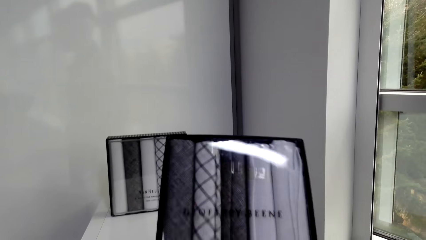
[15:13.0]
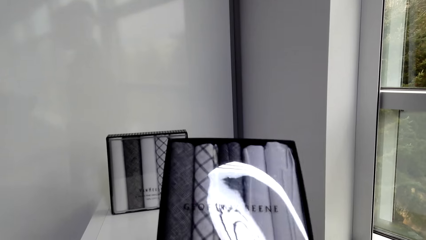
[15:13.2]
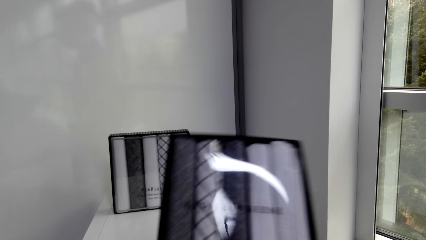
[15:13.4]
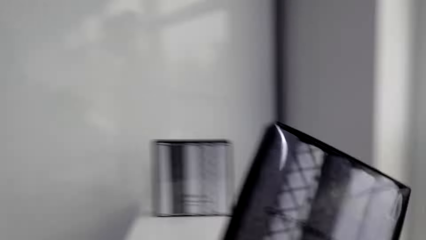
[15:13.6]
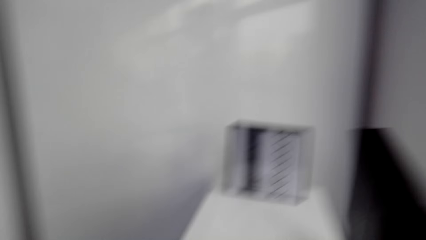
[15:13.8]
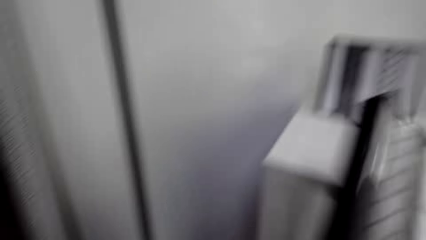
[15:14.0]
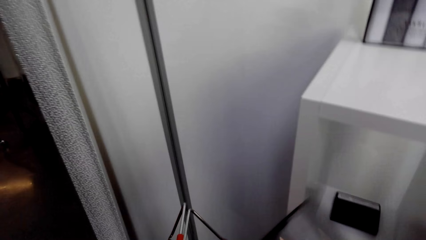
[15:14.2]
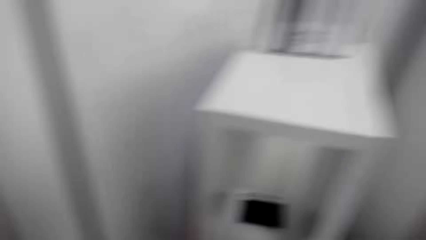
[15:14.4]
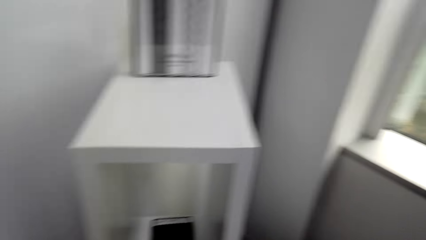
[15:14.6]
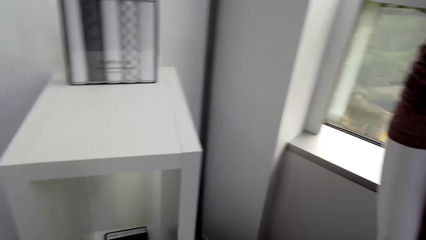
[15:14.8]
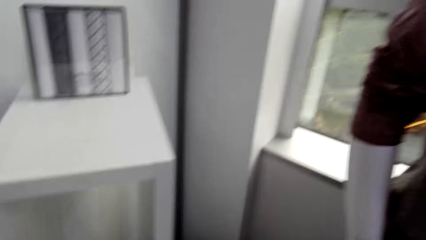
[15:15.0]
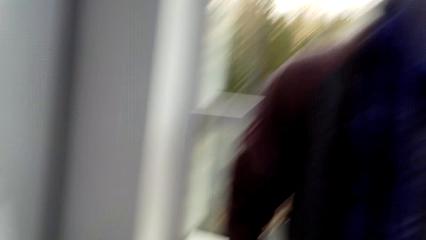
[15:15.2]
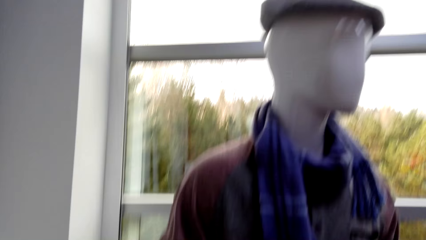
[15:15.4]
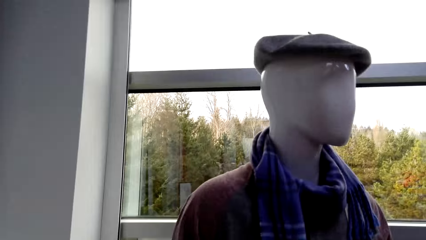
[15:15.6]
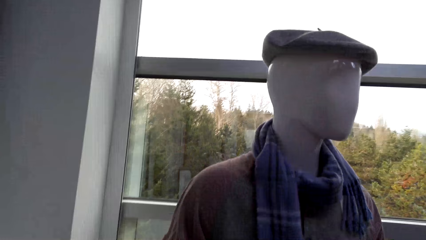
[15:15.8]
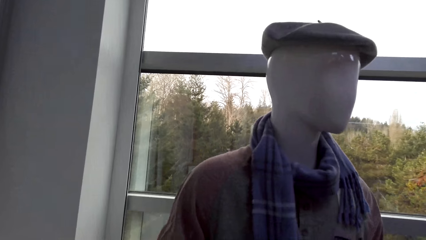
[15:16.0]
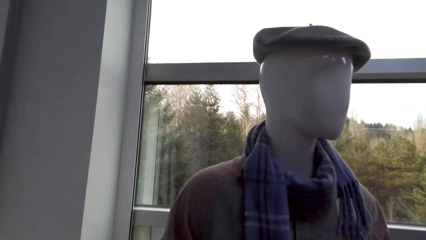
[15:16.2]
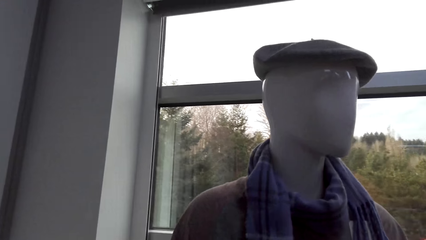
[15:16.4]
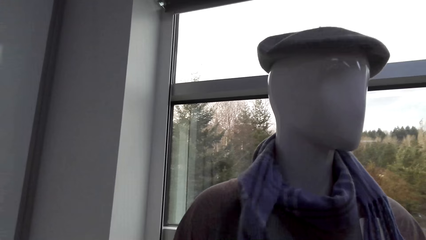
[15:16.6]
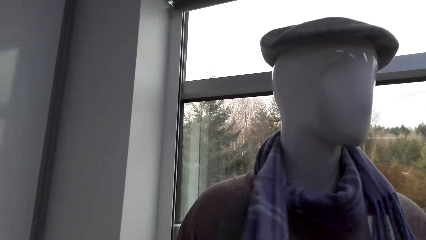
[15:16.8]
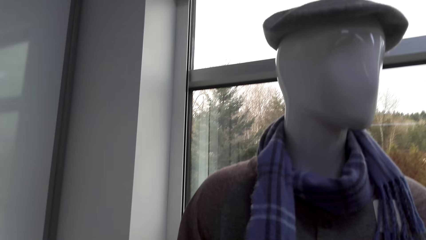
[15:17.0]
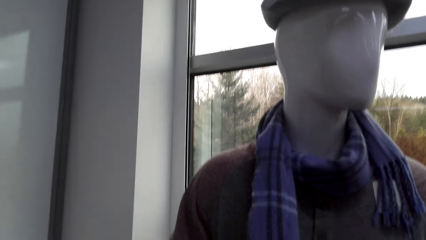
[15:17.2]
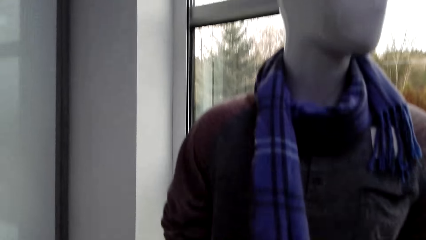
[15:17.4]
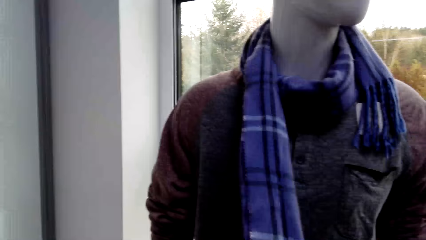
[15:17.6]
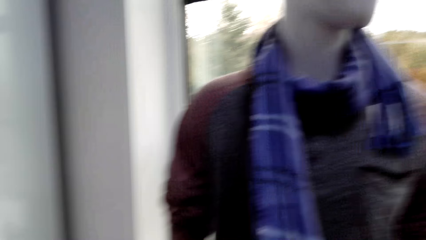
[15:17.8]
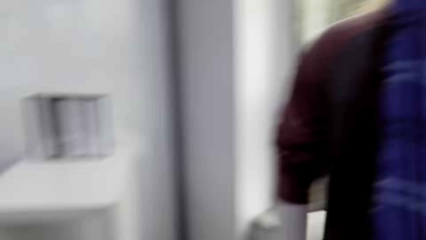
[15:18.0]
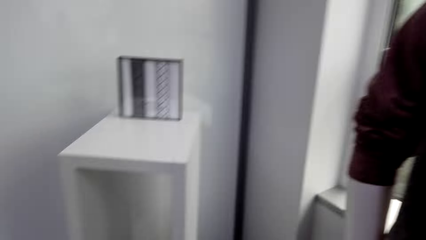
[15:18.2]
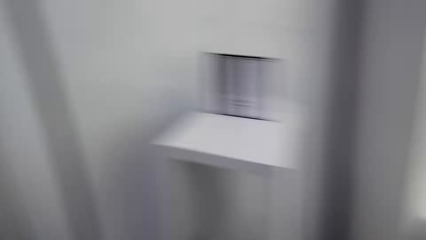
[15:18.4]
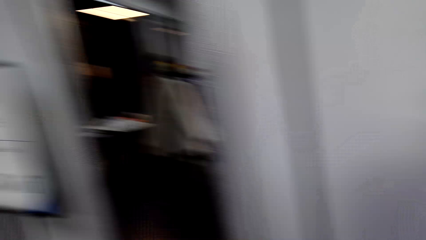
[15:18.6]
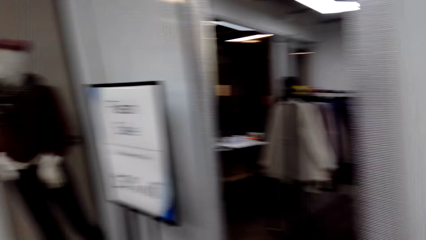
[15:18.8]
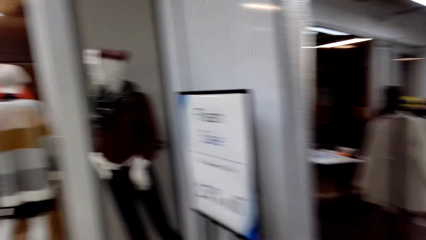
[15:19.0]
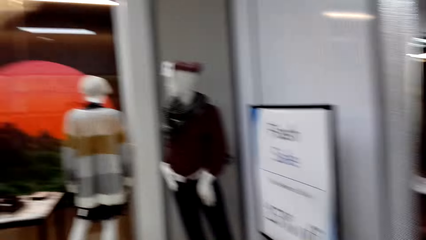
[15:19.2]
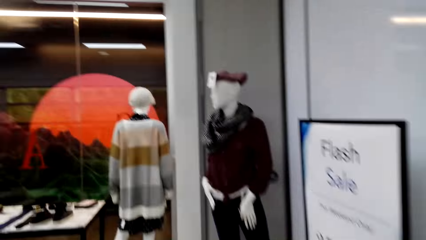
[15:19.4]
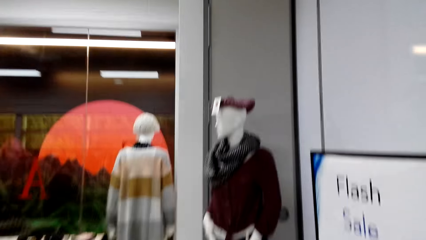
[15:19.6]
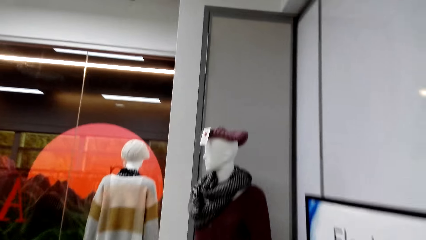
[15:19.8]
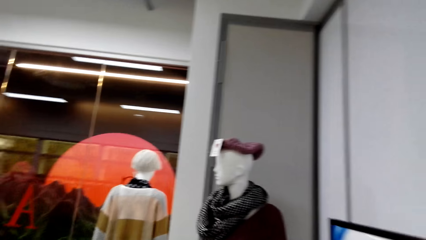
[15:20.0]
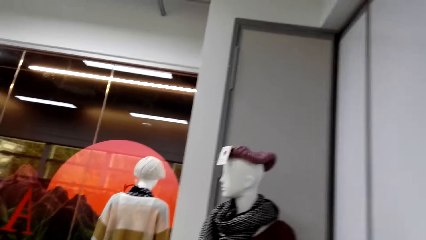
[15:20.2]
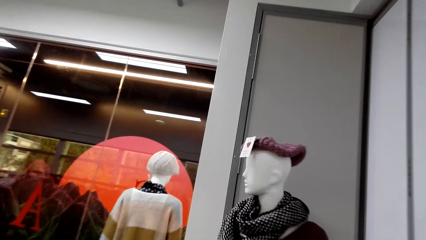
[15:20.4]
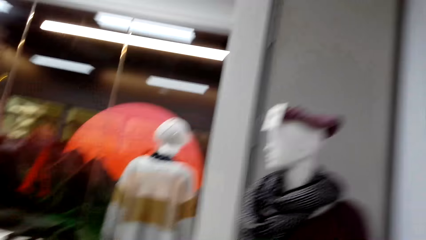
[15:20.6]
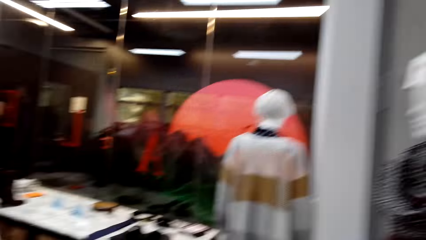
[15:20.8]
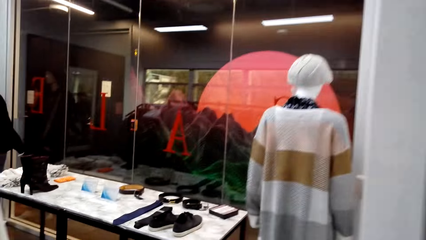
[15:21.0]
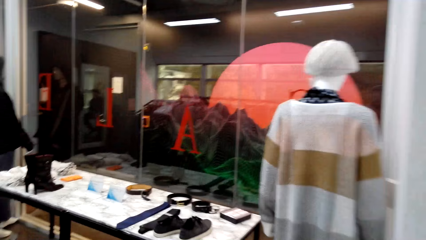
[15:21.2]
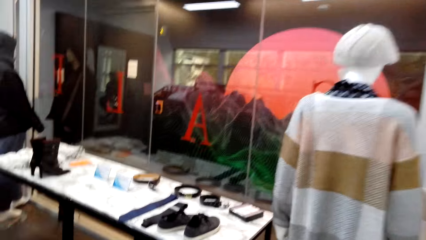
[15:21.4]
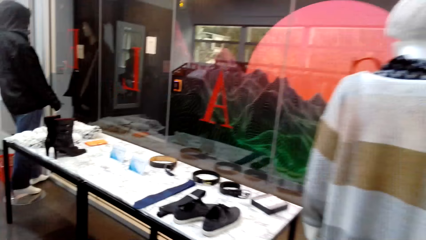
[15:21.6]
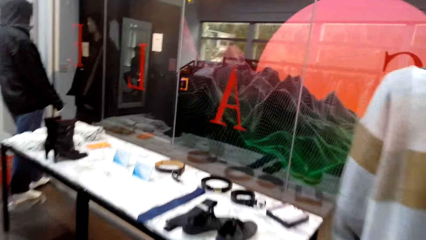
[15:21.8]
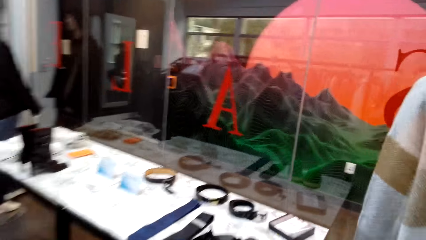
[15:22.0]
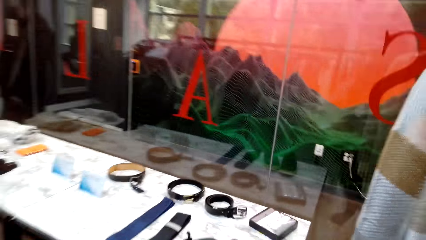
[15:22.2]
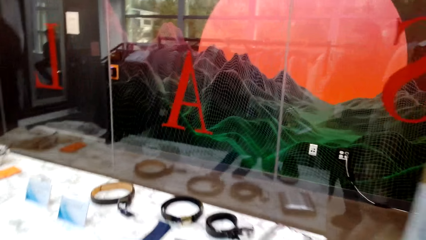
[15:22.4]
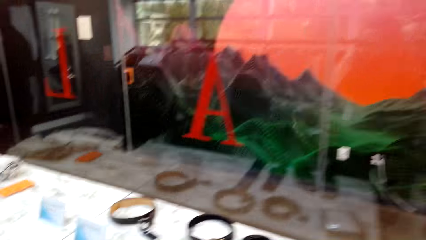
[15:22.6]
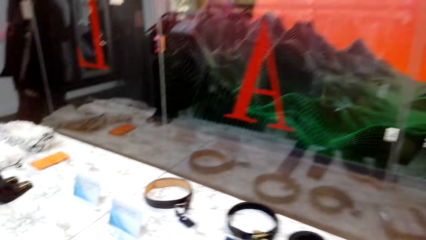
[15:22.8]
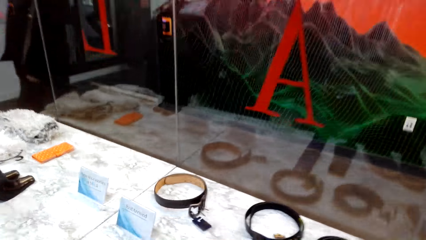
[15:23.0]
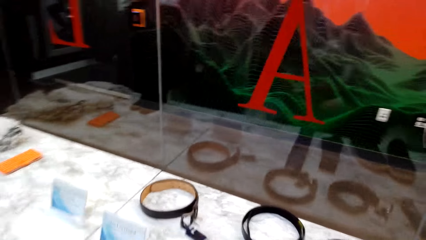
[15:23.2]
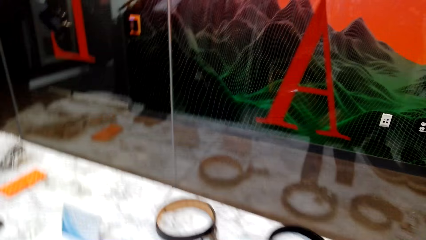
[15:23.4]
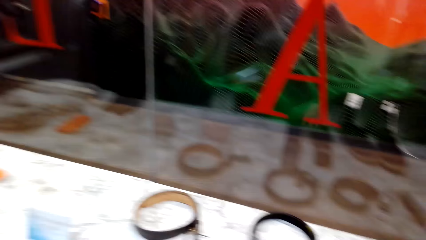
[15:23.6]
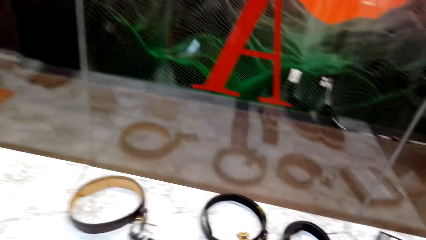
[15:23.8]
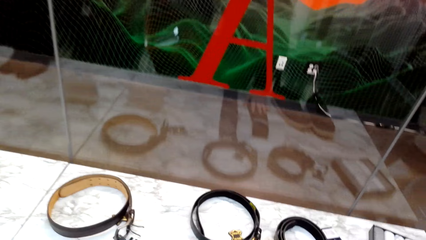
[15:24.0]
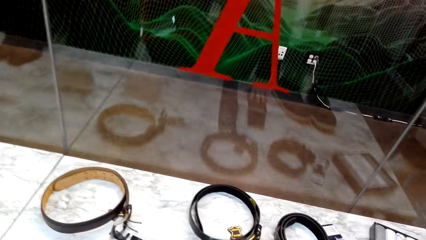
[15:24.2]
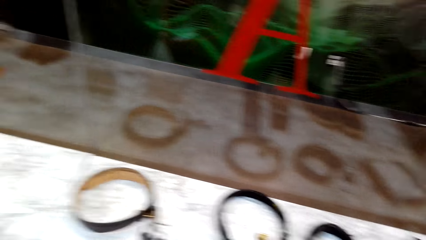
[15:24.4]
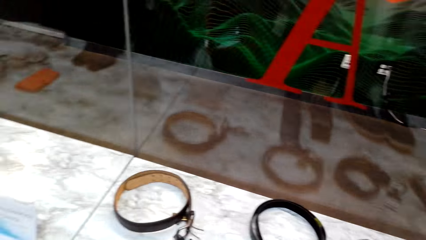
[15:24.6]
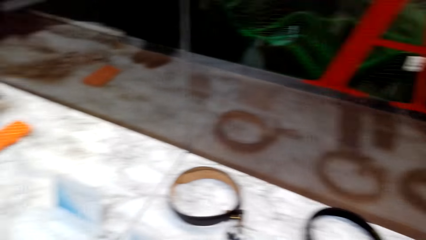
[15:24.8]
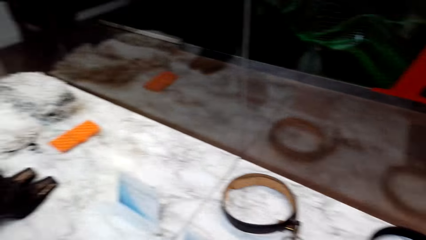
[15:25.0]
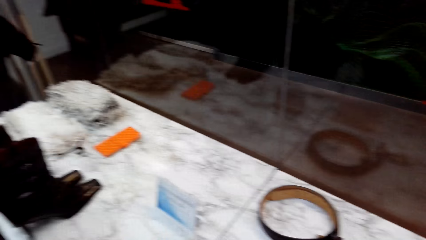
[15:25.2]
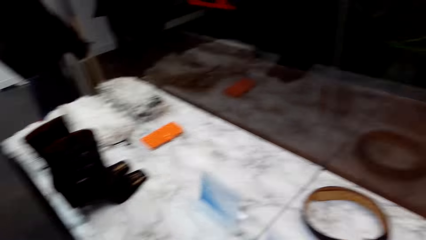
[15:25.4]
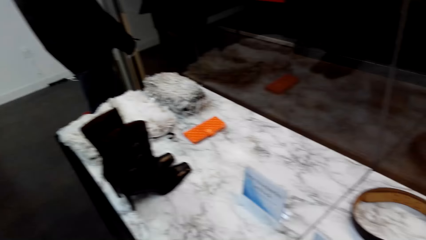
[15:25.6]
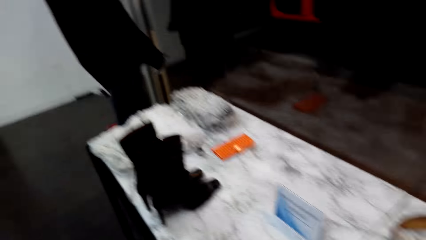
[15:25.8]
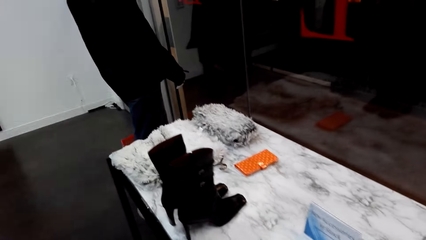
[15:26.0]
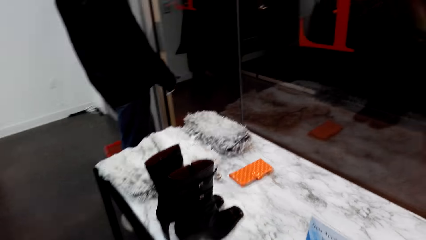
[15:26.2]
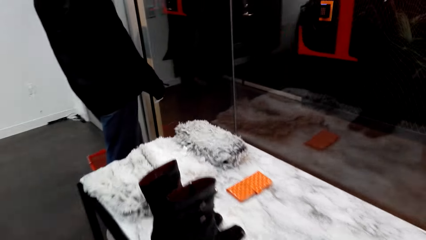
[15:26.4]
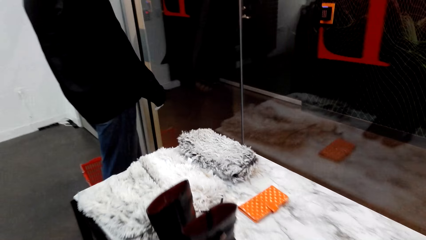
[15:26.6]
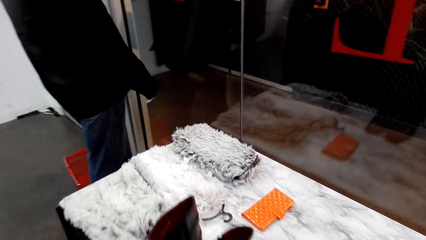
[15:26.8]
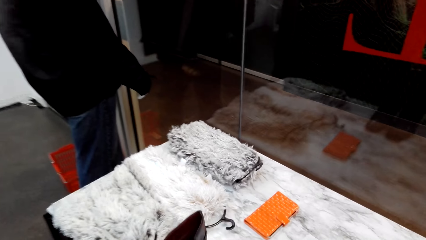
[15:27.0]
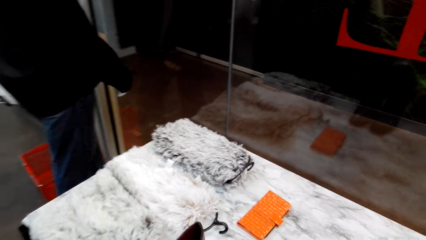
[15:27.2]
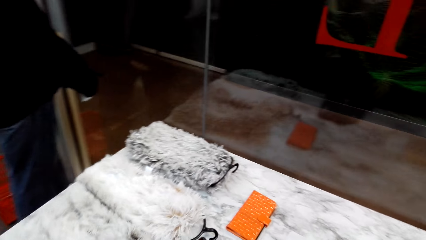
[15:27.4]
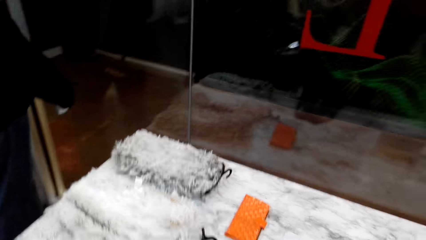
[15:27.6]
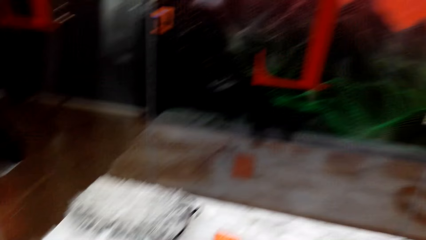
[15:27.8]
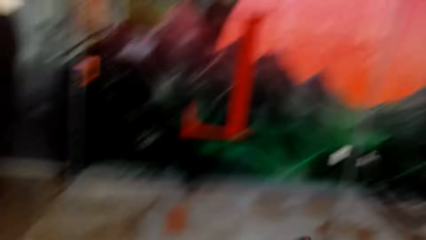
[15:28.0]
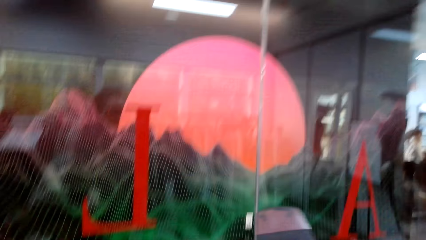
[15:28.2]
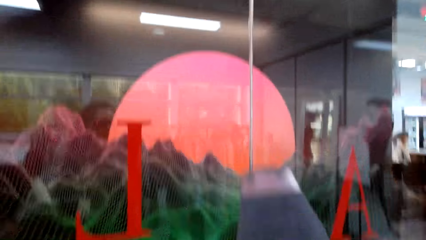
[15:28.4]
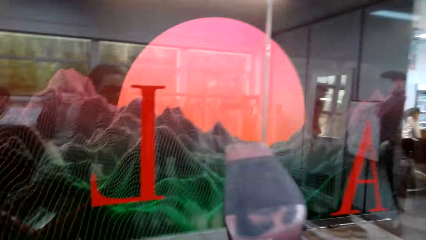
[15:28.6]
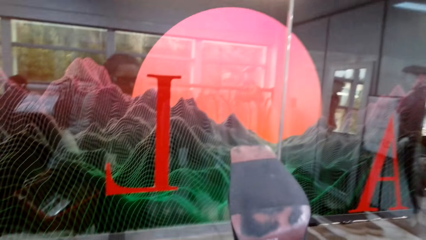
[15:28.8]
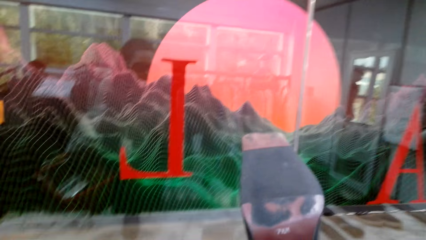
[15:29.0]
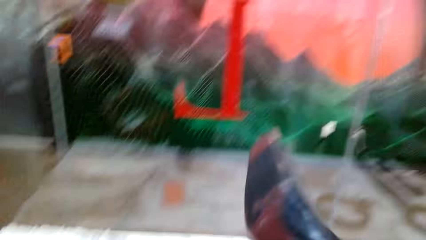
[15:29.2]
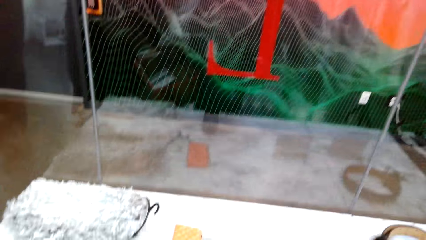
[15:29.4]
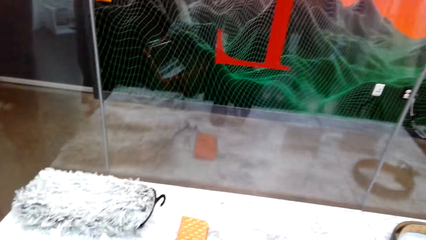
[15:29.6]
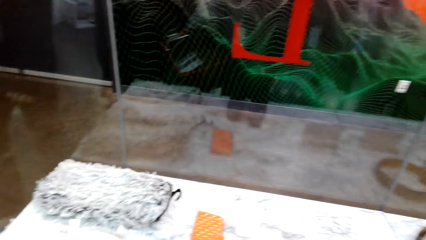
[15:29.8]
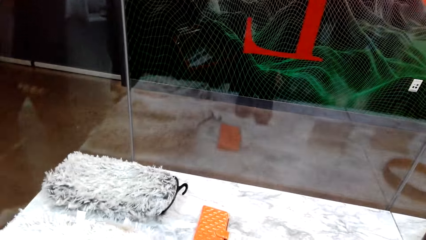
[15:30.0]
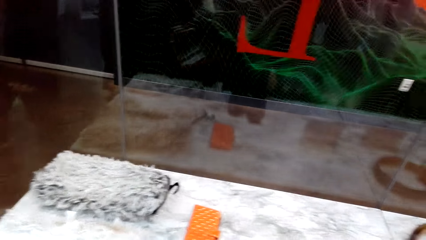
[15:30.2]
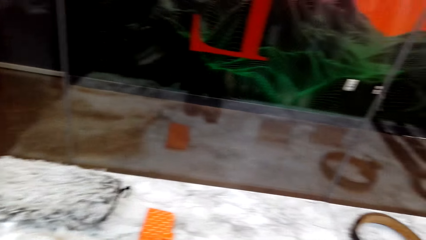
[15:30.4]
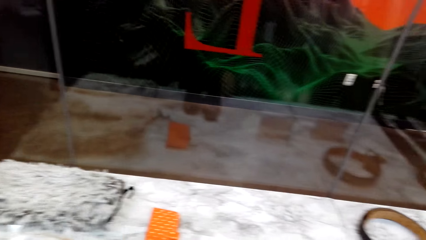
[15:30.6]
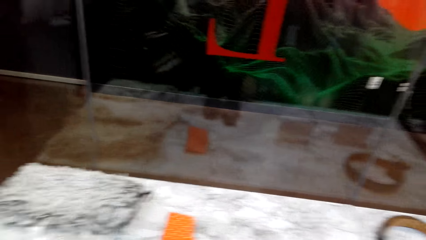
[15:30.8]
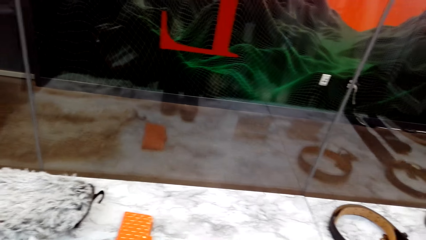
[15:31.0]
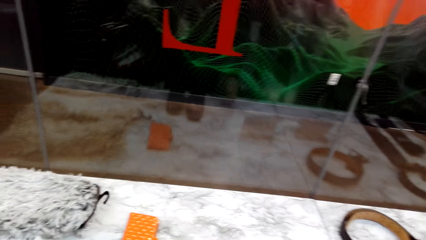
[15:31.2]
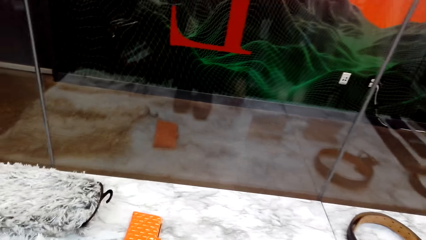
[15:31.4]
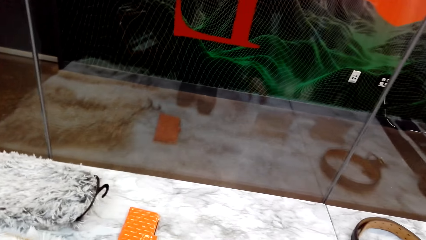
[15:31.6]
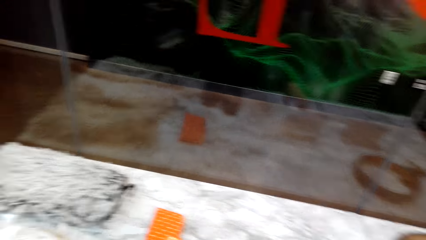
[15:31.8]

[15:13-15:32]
The camera wearer lifts a box of clothes. They touch a scarf in the store. They look around. They walk around in the clothing store. They hold something on the table. They walk around in the clothing store. They hold a shoe in the store and place the shoe on the display table.
